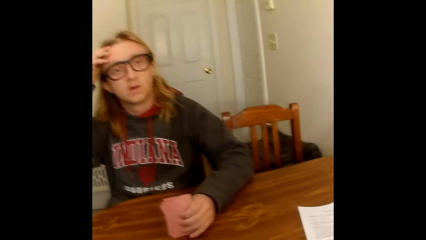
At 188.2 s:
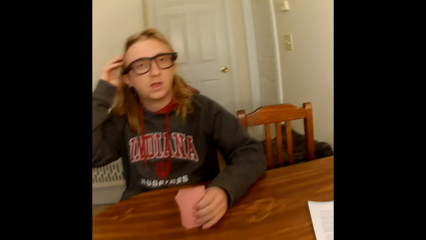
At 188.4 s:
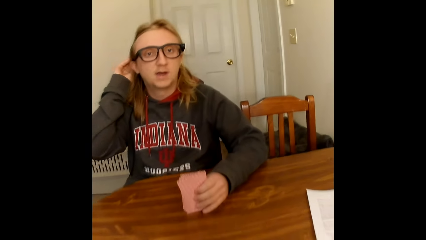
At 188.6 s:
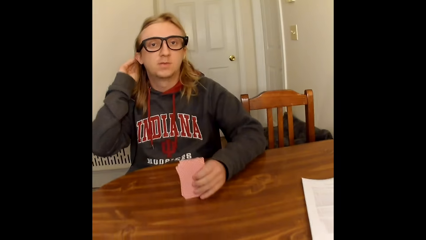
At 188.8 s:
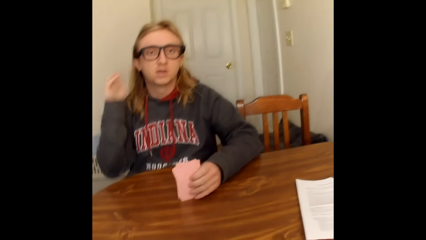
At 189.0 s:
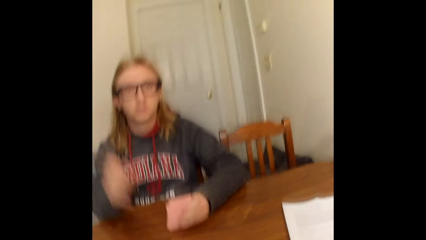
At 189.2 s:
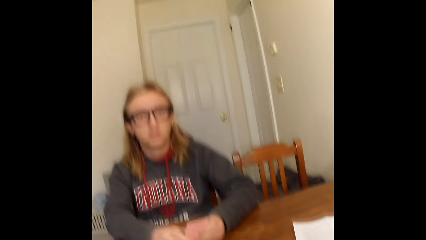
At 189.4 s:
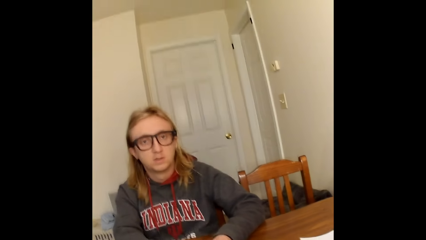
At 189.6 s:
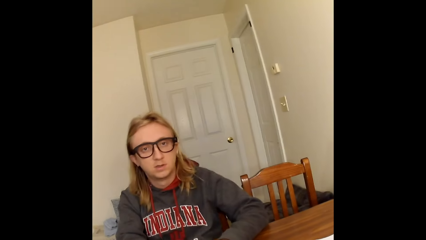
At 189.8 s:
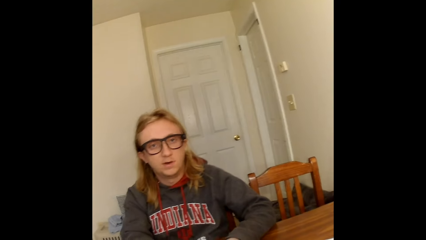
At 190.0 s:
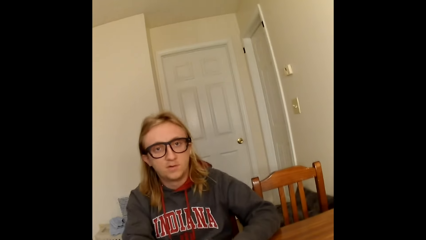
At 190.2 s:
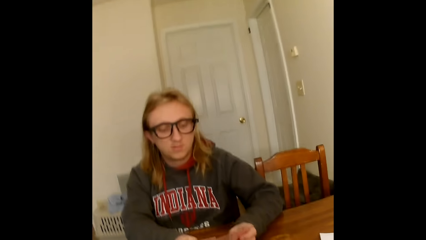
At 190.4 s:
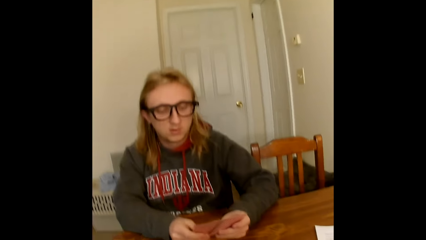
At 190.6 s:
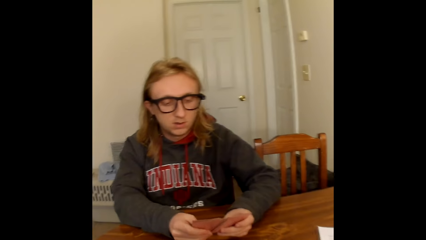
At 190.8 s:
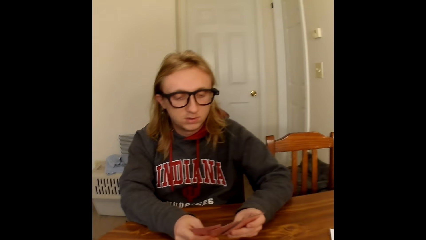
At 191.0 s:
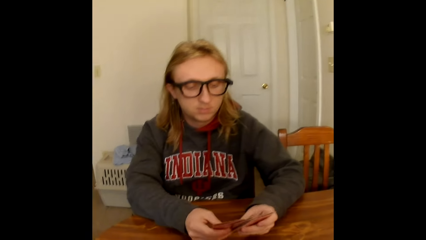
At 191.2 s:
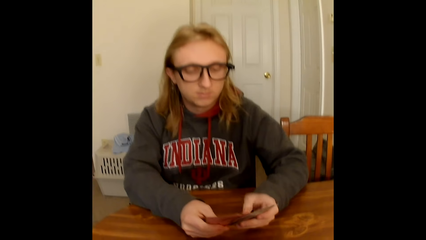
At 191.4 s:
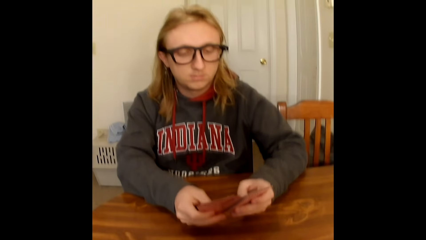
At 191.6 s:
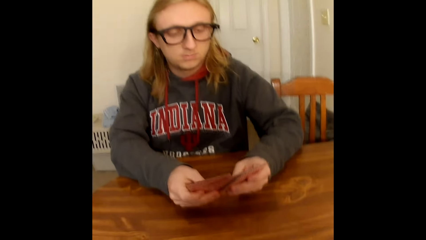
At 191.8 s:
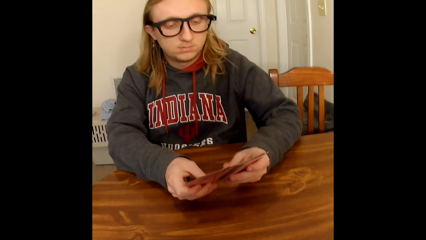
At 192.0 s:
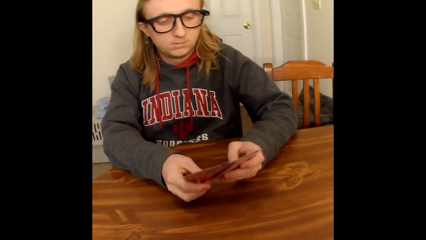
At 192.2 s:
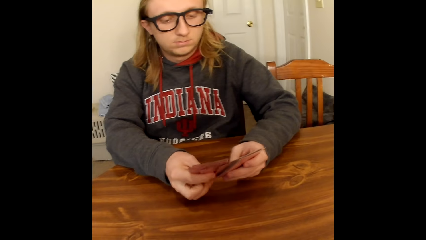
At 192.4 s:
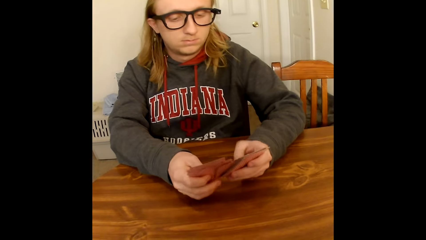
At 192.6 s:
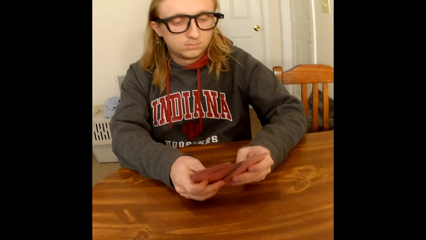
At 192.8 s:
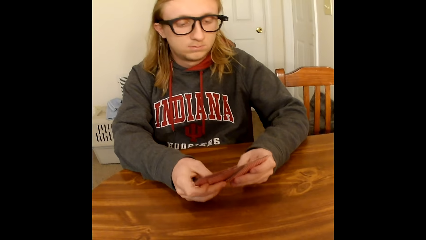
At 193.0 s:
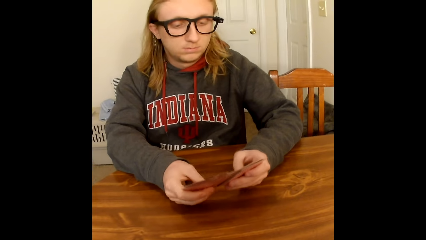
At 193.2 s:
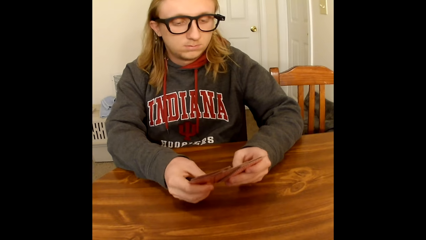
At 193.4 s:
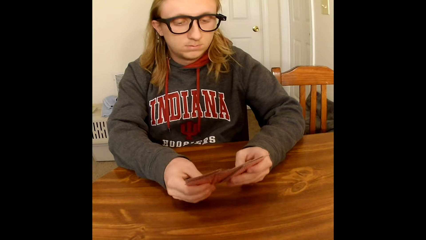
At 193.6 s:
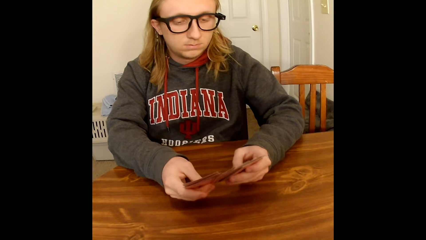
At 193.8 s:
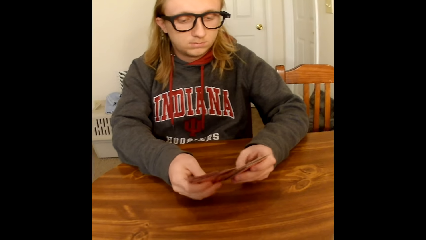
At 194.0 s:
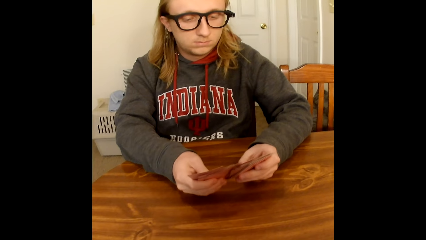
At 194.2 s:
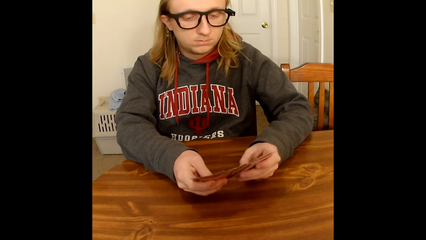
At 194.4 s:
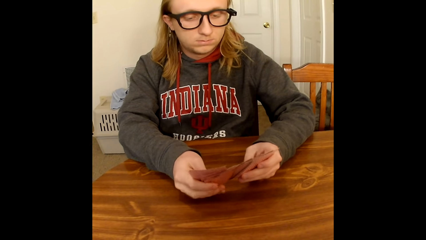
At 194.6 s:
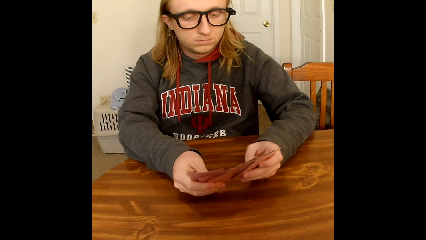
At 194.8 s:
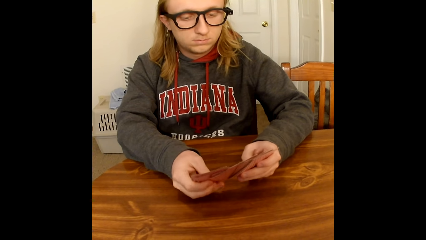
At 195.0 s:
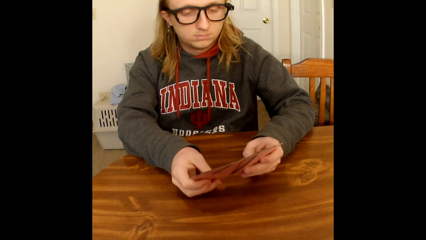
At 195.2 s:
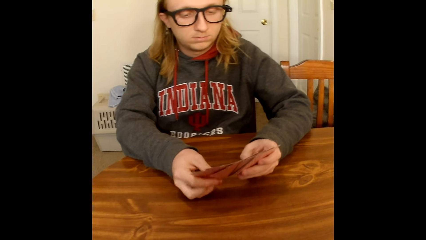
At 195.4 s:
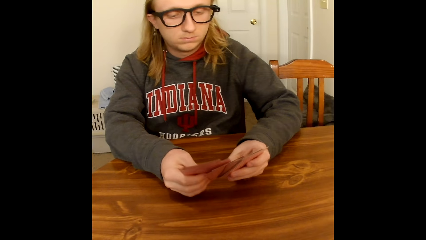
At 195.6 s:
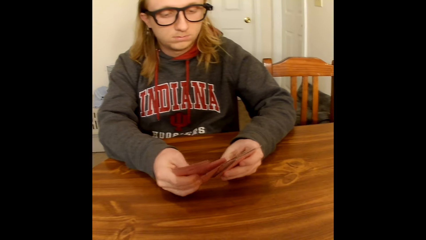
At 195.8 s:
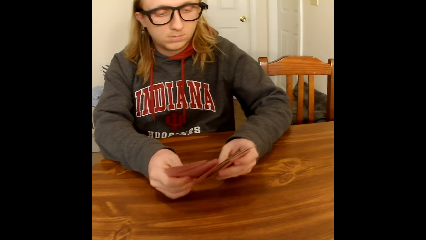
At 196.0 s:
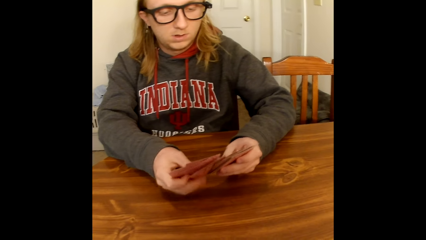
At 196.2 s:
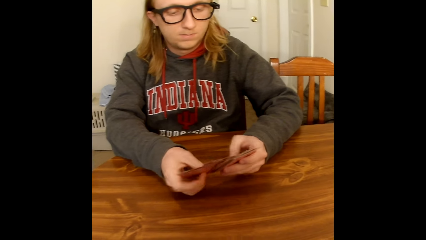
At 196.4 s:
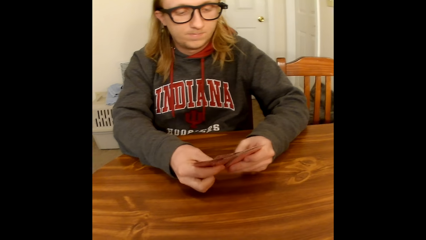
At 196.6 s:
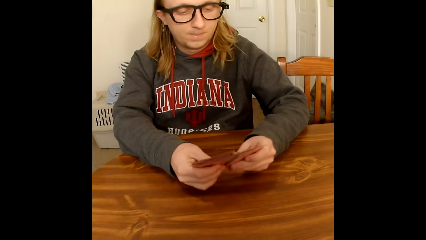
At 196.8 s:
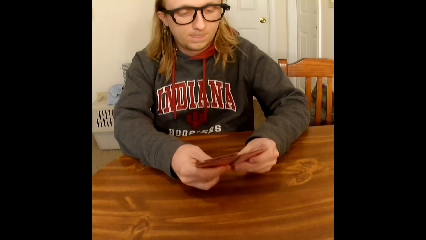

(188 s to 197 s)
A man touches his hair with his right hand. The man holds the cards on the table with both hands and shuffles the cards in his hands with his thumbs.

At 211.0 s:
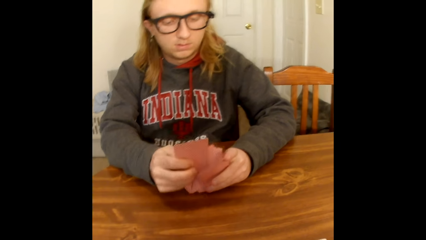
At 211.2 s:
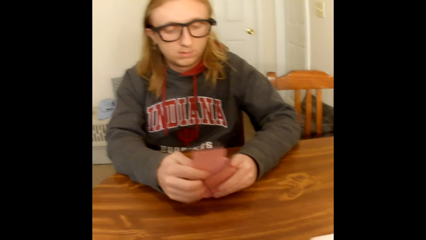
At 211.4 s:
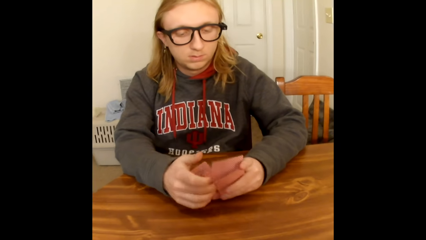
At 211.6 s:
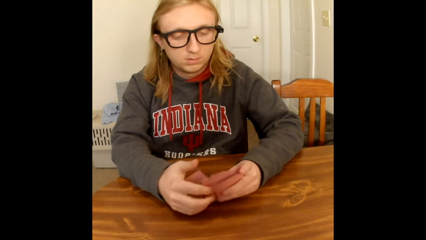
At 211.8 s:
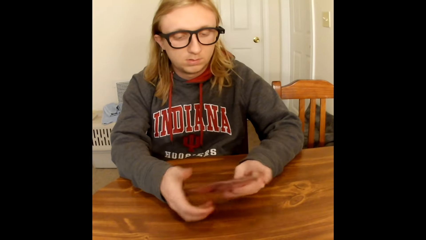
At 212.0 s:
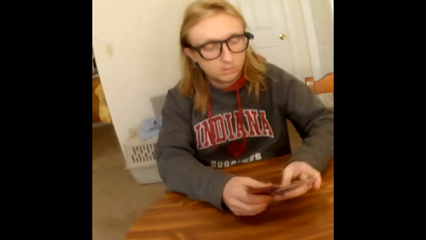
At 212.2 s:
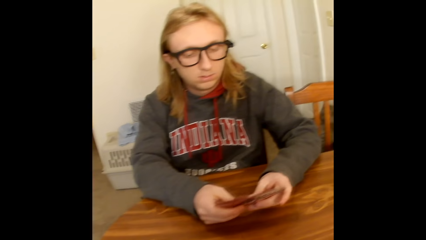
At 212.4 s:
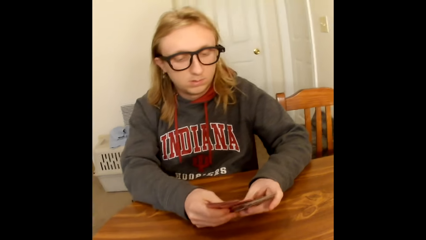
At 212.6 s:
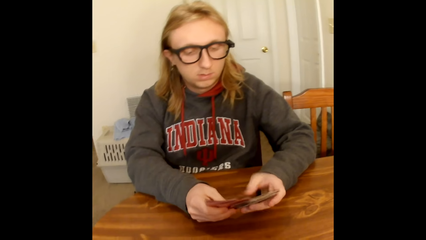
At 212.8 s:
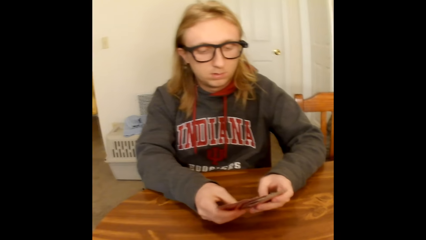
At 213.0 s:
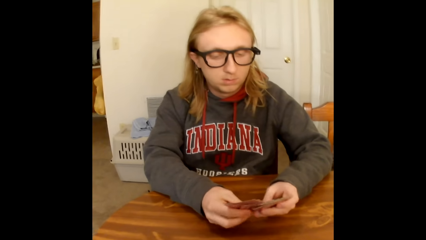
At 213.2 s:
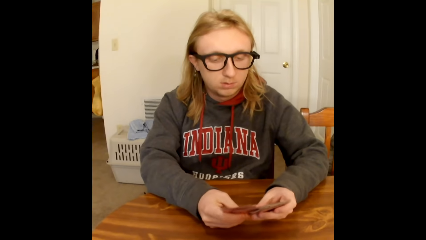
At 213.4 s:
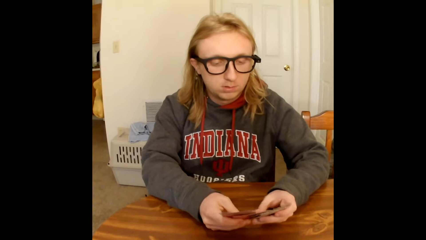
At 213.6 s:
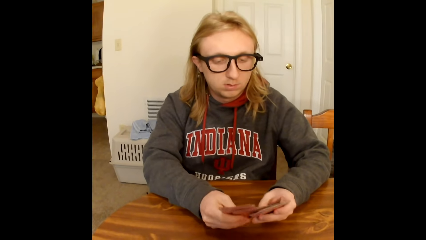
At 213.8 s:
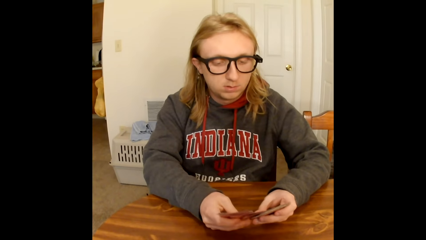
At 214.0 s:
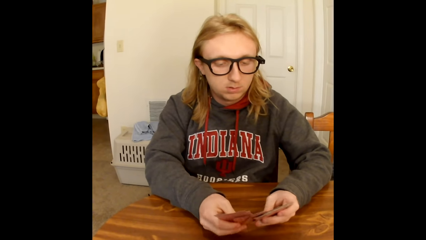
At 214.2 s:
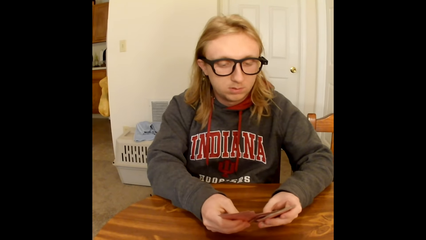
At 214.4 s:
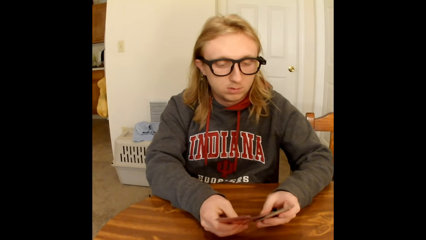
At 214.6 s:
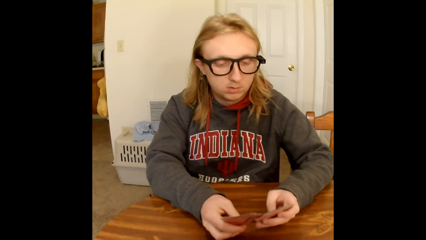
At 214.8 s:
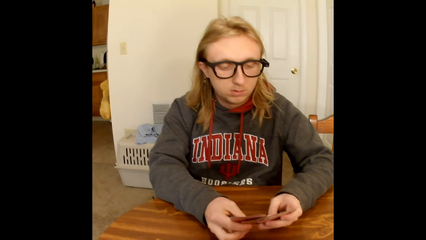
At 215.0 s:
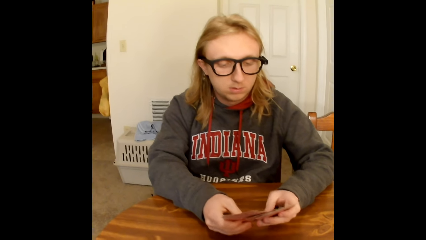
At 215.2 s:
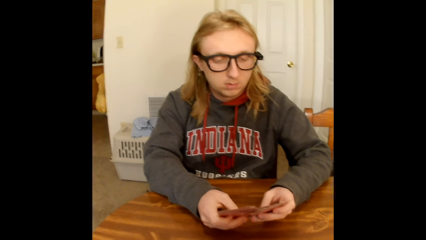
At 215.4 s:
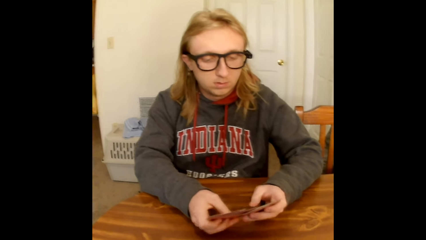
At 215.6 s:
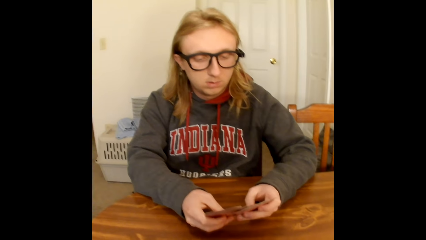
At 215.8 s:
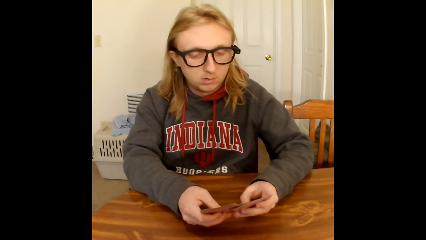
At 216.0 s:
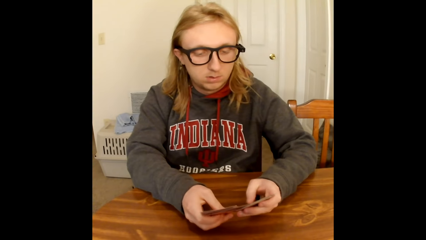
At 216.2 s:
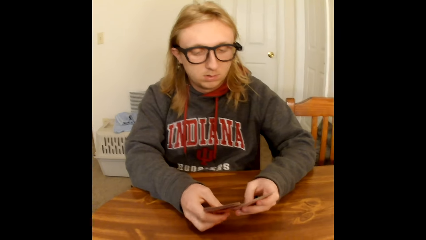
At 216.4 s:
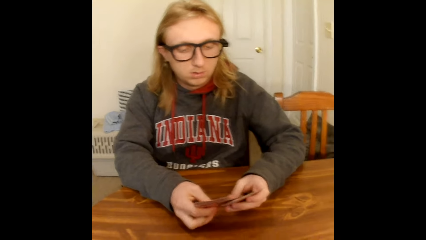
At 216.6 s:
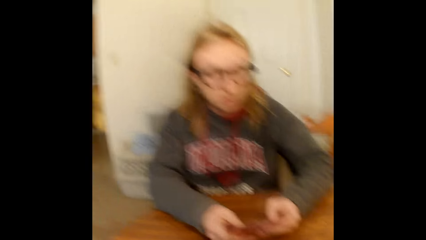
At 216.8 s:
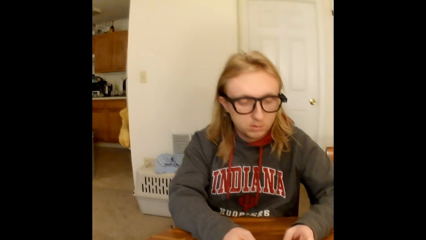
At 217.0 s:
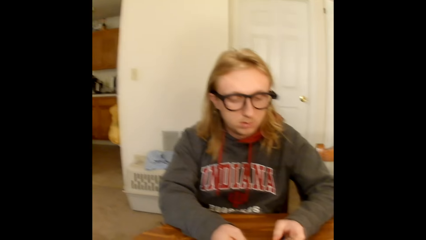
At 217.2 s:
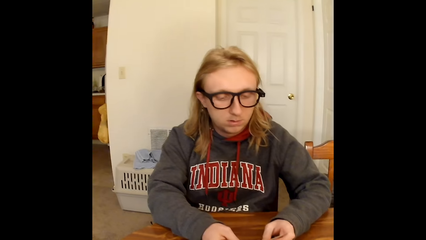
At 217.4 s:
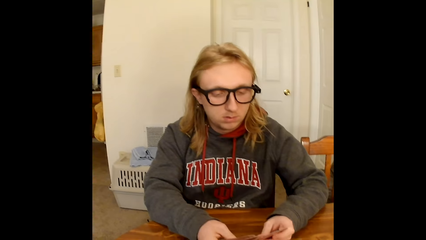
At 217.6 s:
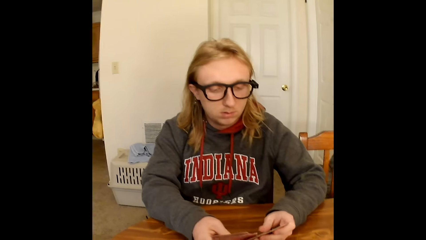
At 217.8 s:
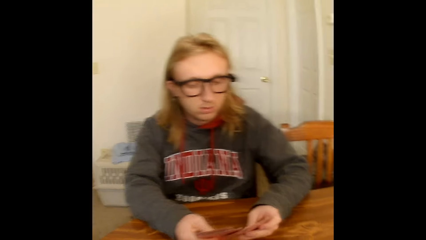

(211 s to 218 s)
The camera wearer interacts with a man.
